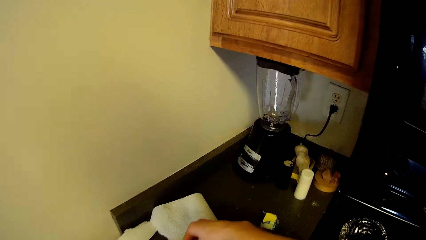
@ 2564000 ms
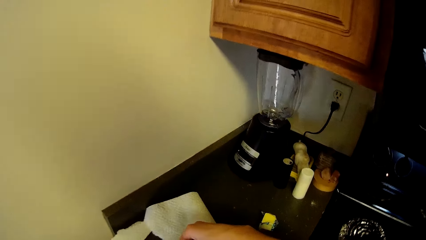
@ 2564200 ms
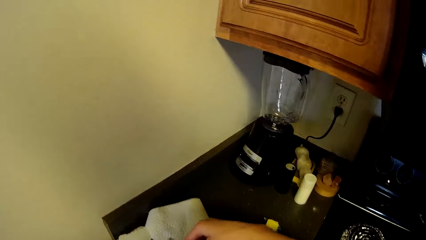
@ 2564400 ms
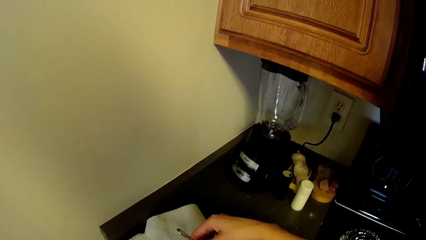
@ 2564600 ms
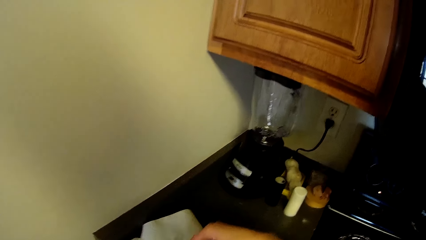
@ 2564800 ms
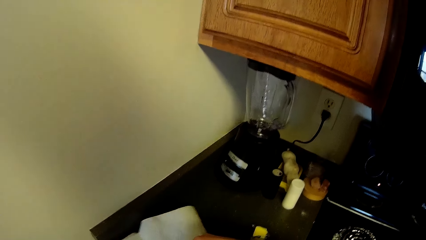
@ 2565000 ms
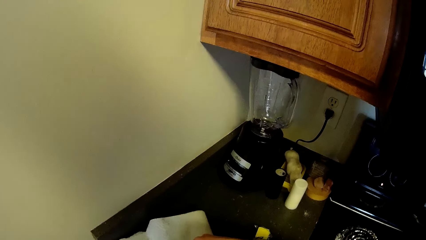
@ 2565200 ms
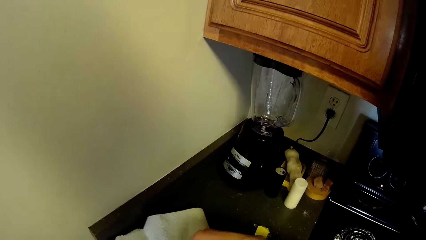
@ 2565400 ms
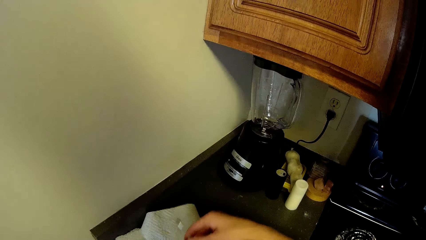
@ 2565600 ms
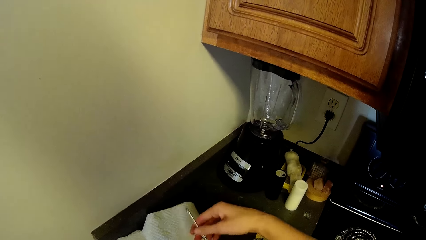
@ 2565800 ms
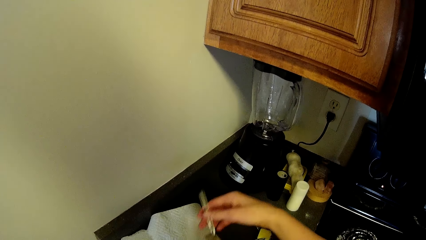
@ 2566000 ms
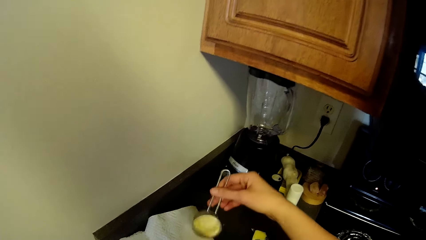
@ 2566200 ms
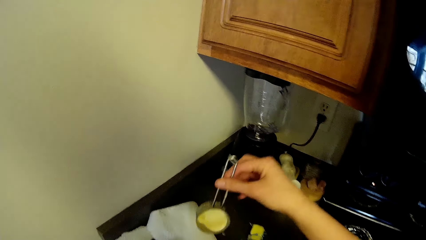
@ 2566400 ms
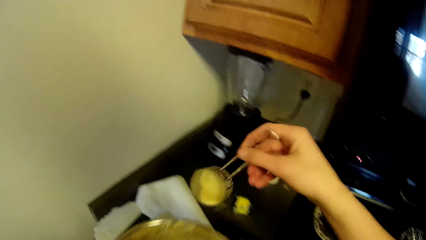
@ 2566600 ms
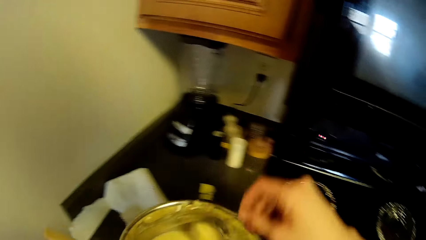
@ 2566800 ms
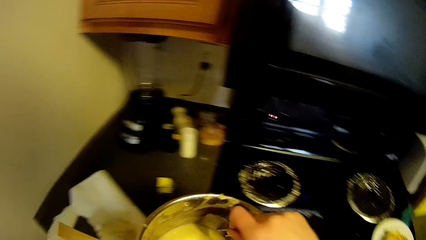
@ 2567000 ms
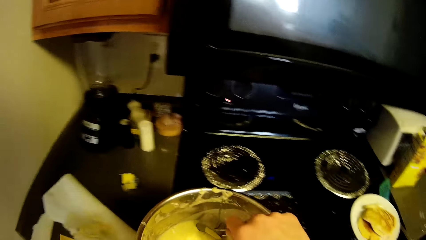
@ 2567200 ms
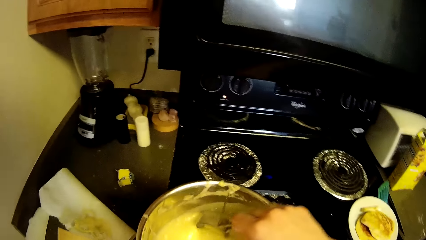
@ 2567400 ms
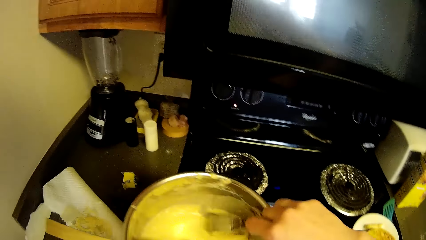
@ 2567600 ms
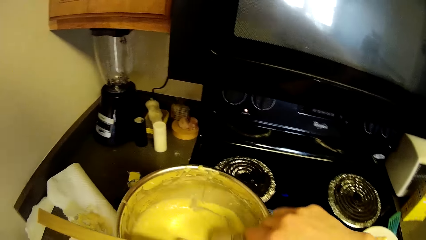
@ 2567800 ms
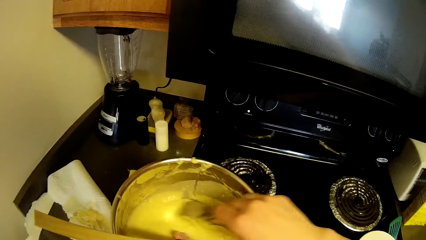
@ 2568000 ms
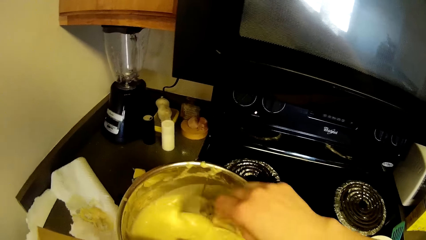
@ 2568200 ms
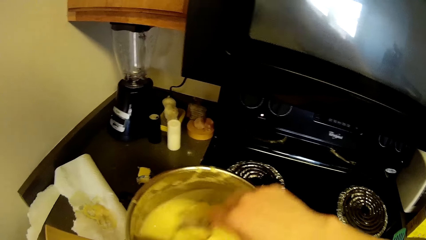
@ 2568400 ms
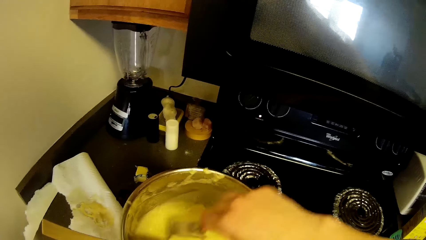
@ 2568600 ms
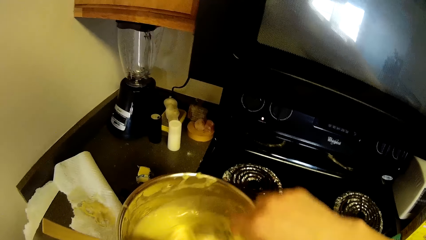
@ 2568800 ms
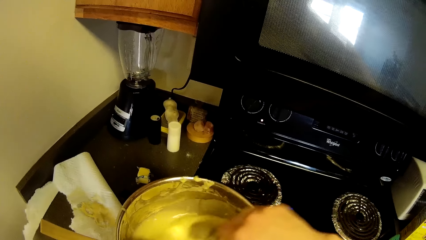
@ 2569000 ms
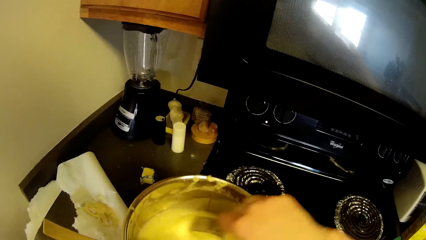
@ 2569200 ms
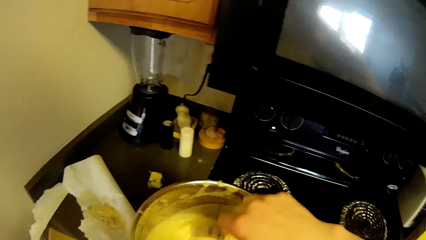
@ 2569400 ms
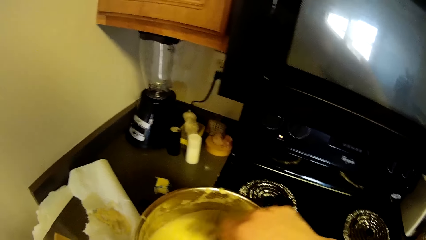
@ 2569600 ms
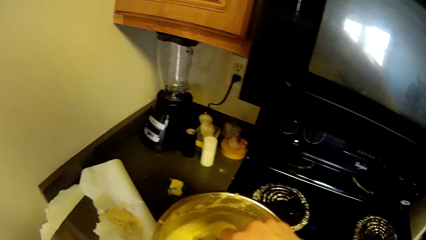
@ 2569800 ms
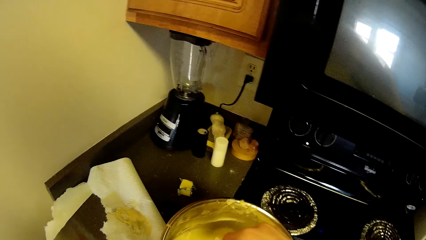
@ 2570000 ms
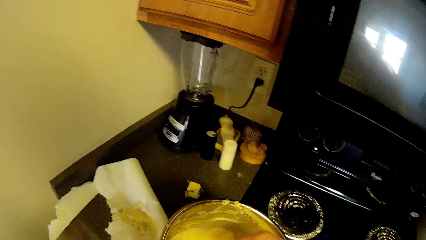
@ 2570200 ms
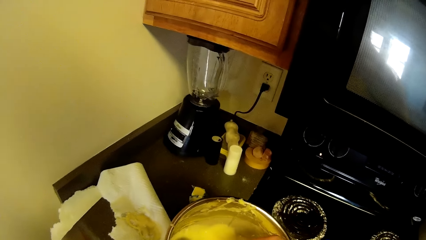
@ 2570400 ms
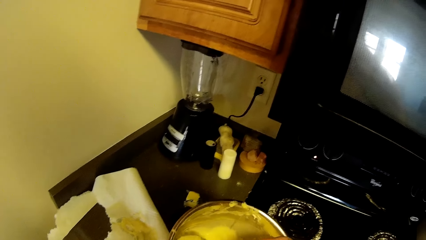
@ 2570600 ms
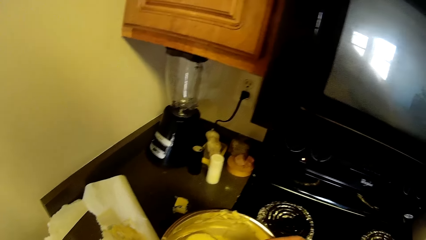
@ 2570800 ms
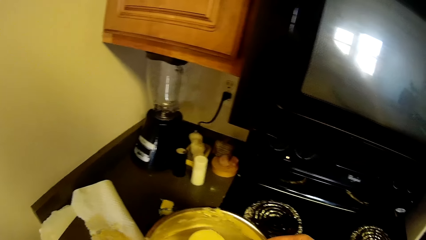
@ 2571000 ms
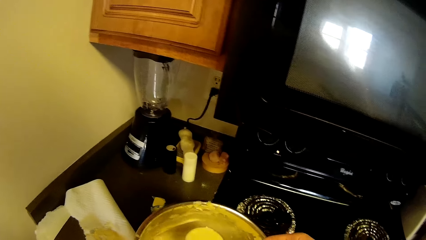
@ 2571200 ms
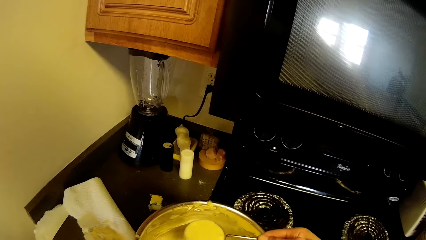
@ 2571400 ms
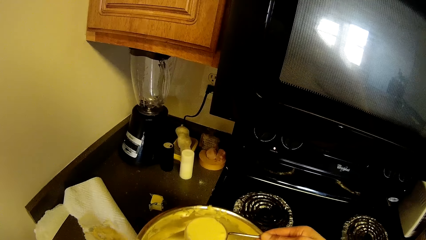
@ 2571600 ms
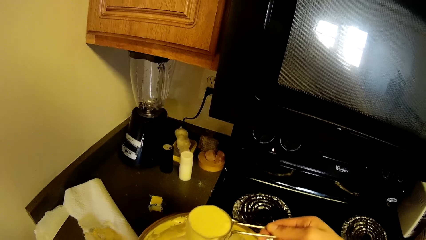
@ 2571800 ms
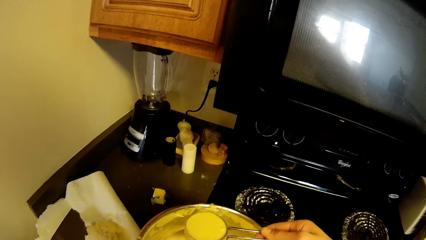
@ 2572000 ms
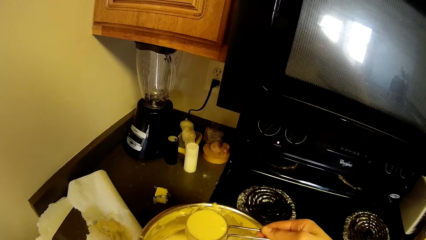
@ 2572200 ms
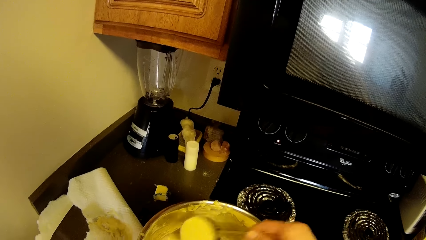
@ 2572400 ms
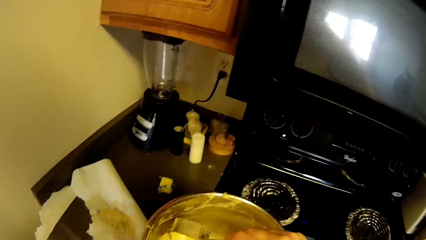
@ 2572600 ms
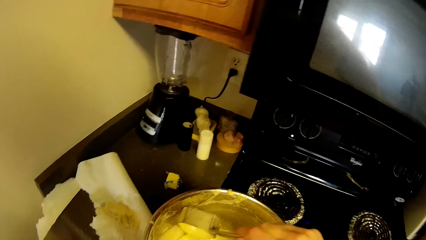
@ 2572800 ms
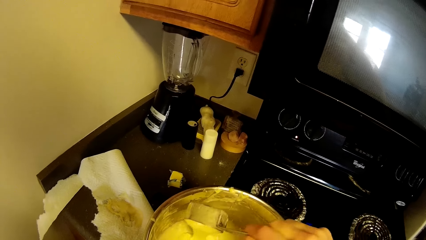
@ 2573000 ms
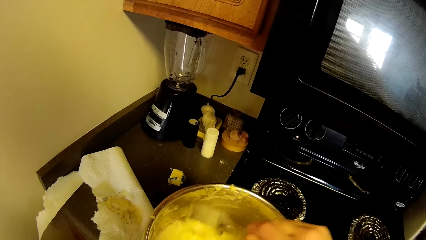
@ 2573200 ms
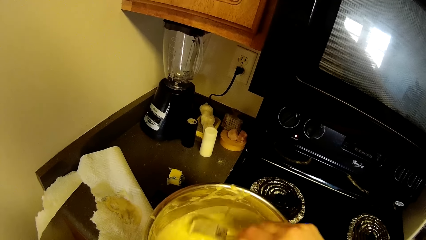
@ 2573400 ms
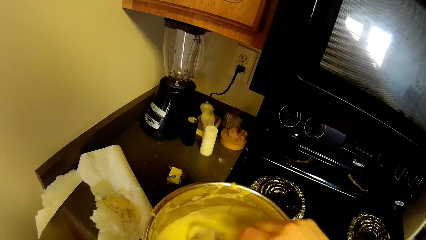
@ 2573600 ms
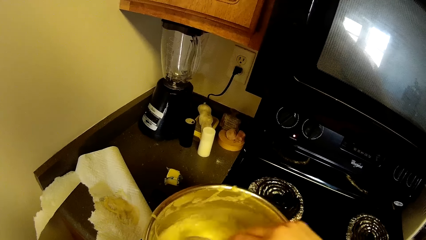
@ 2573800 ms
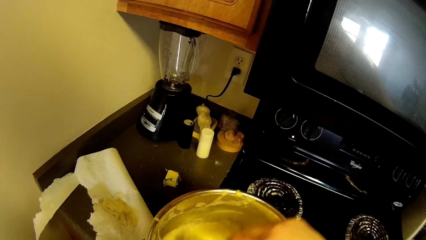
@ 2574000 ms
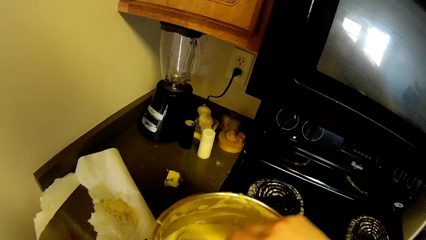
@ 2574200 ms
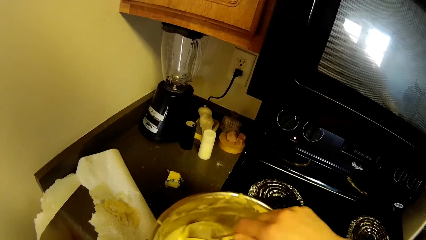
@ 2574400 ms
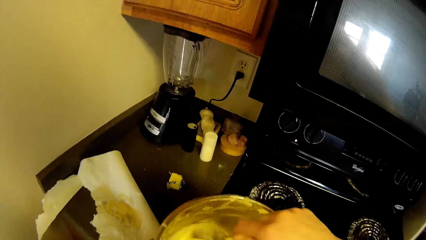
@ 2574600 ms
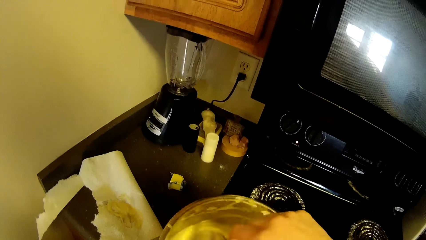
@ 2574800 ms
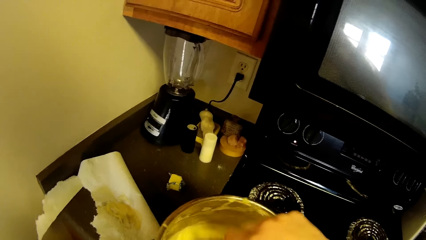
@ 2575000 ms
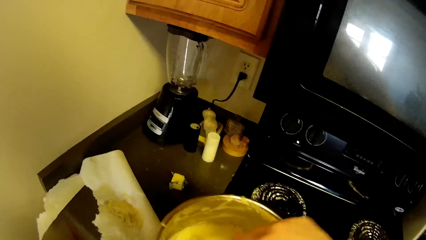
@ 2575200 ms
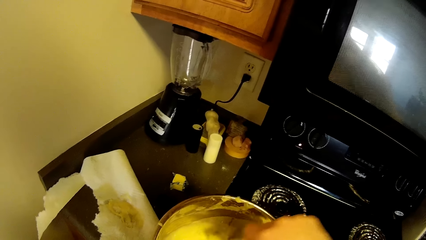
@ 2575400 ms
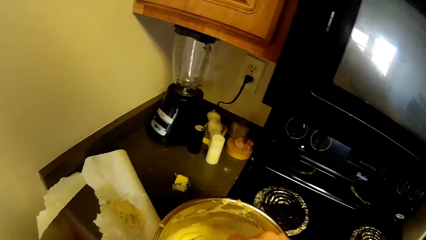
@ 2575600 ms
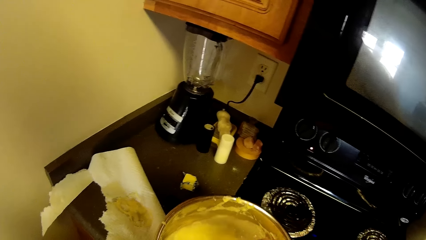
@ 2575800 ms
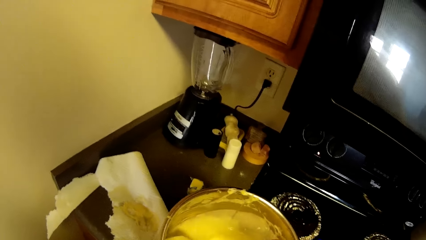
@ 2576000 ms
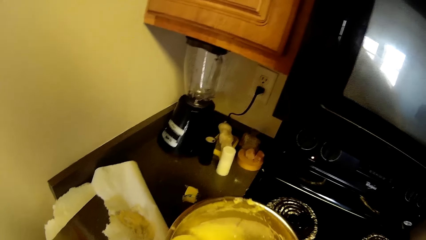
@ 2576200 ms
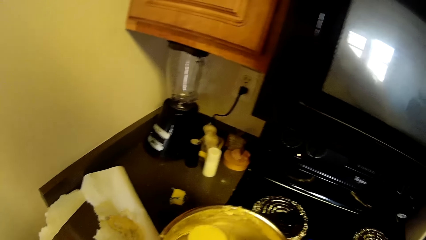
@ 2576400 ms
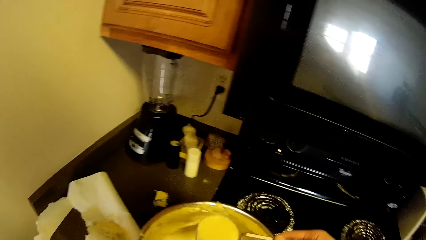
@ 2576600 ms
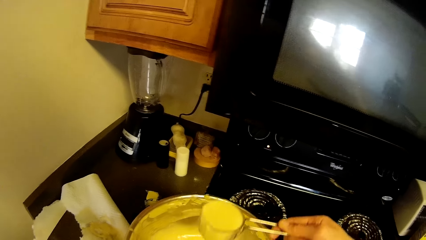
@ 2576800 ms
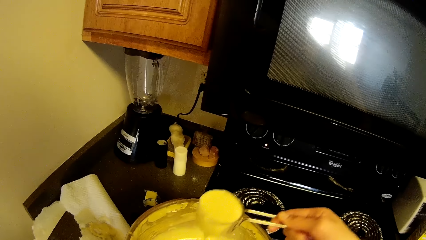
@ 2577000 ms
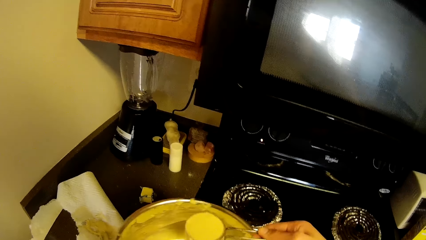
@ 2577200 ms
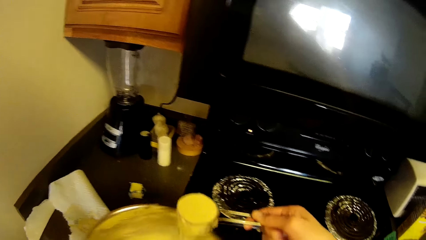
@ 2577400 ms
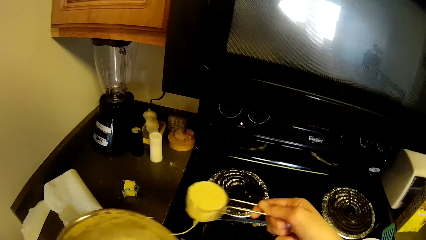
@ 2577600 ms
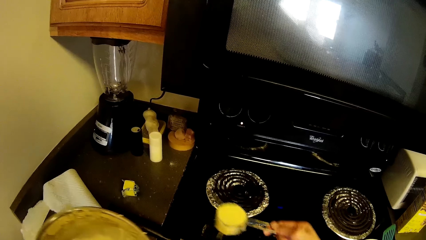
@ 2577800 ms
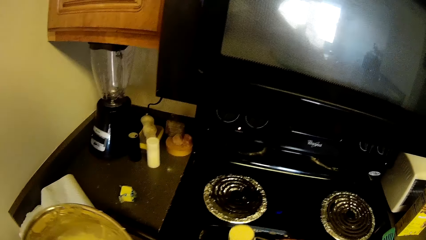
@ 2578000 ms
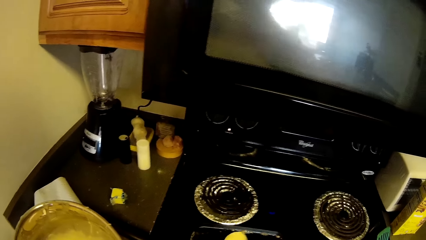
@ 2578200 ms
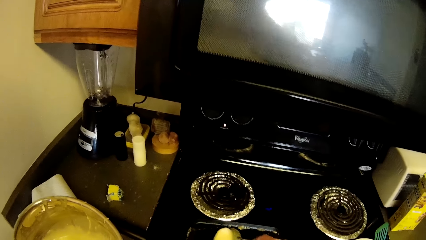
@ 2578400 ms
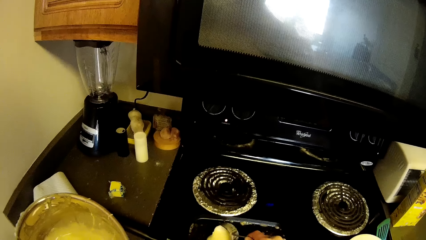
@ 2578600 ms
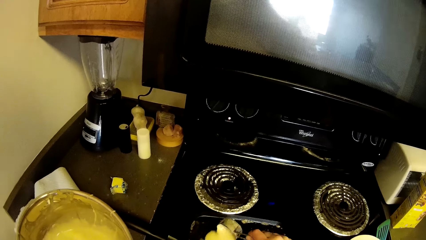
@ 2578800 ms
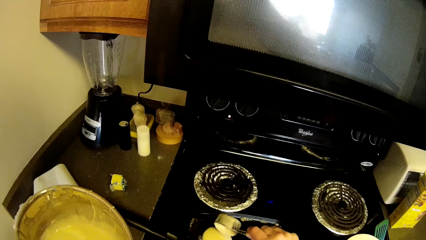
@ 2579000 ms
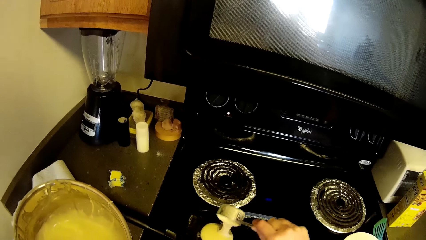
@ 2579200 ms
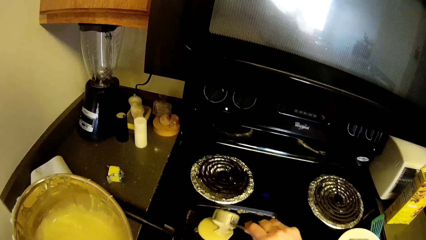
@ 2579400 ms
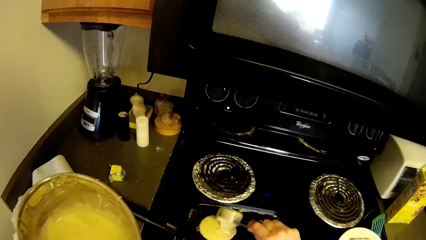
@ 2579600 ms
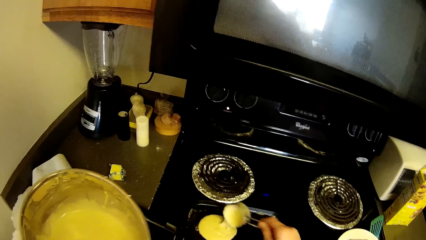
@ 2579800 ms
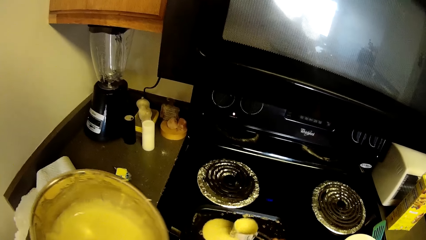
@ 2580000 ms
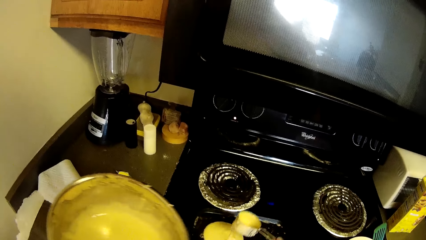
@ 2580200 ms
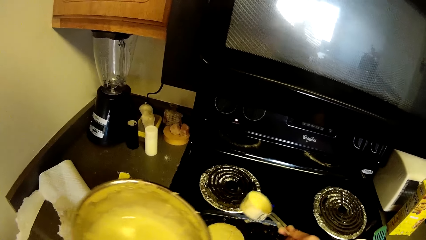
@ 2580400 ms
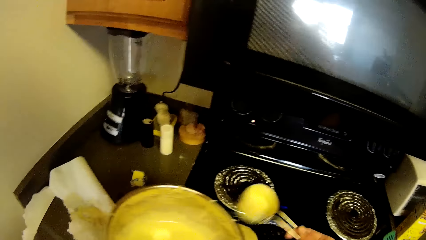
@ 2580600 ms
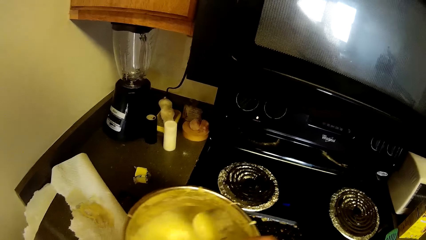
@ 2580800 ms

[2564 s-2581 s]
The camera wearer picks up a scoop spoon or measuring cup from a kitchen napkin. They take the pancake mix with the measuring cup. They mix the pancake batter in the bowl with the scoop spoon. They pour the pancake batter into the bowl from the scoop spoon. They mix the pancake batter in the bowl with the scoop spoon. They scoop the pancake batter from the bowl with the scoop spoon. They pour the pancake batter in the pan with the scoop spoon.
